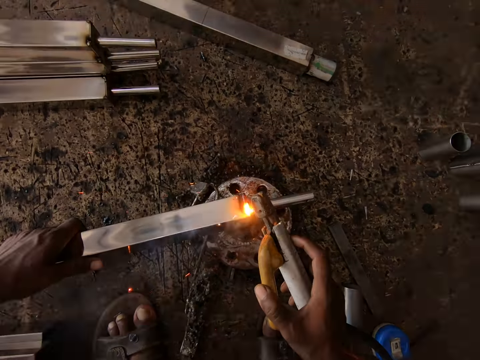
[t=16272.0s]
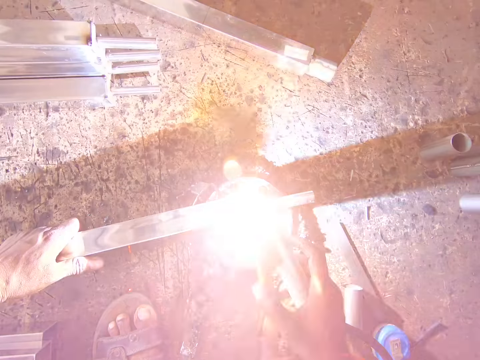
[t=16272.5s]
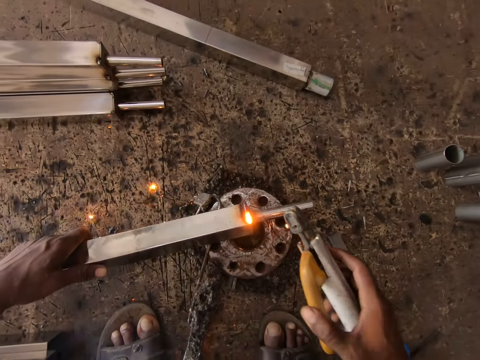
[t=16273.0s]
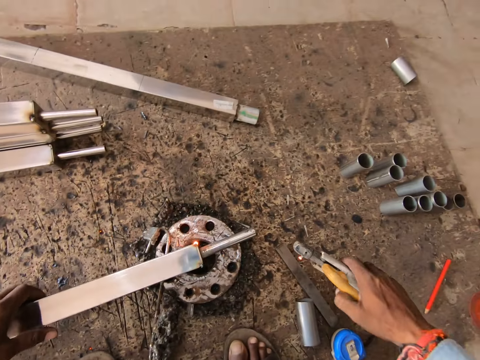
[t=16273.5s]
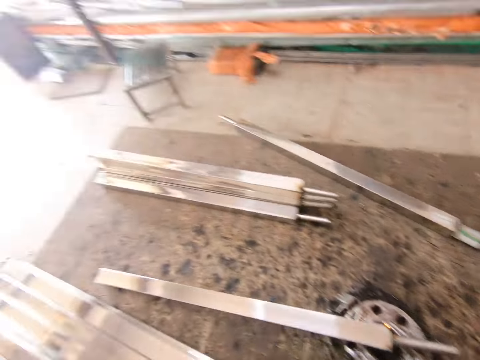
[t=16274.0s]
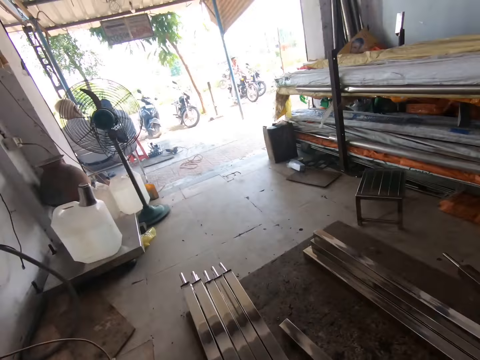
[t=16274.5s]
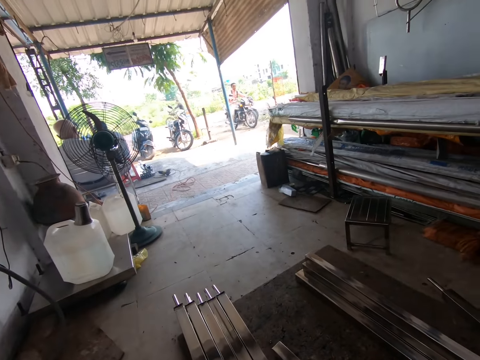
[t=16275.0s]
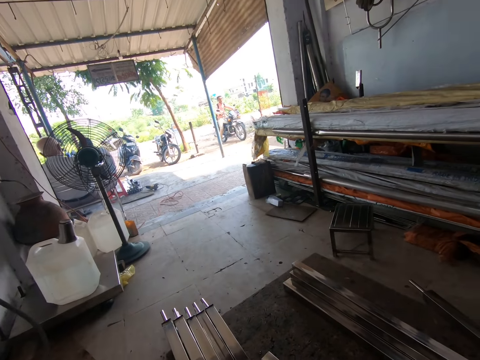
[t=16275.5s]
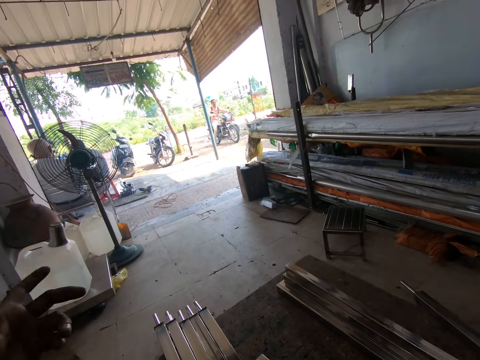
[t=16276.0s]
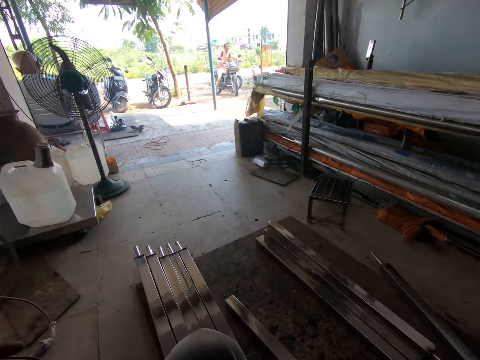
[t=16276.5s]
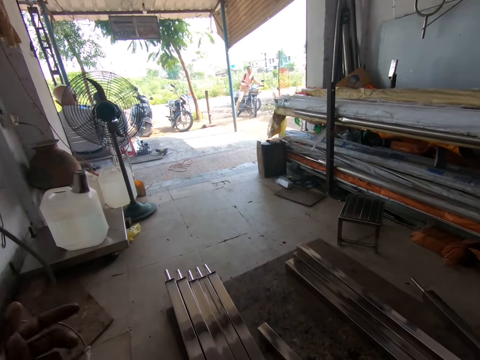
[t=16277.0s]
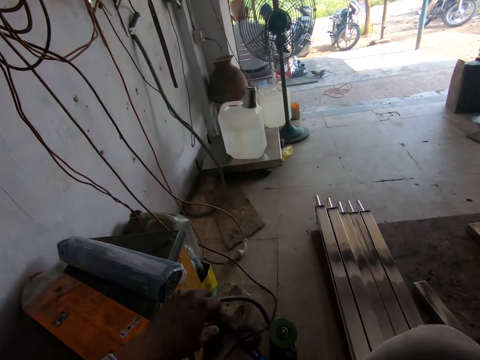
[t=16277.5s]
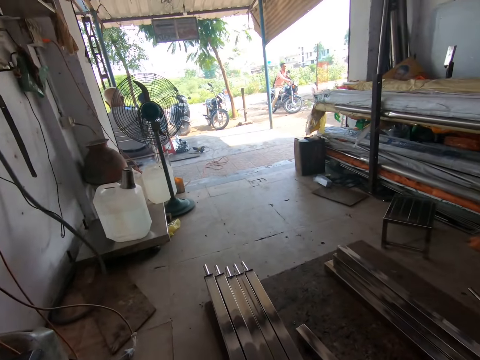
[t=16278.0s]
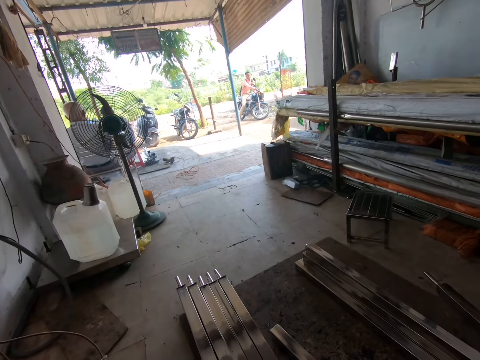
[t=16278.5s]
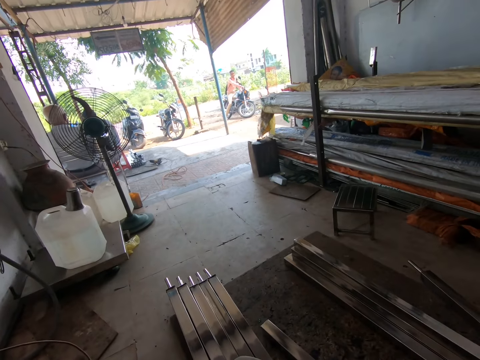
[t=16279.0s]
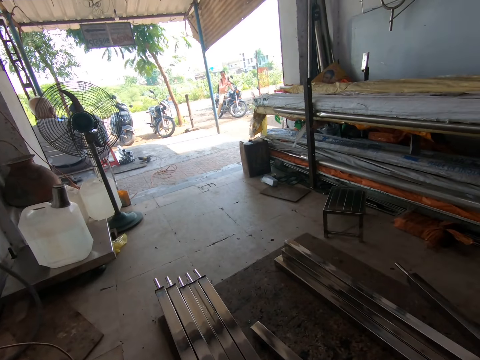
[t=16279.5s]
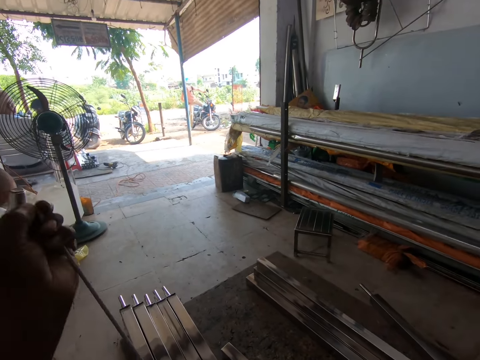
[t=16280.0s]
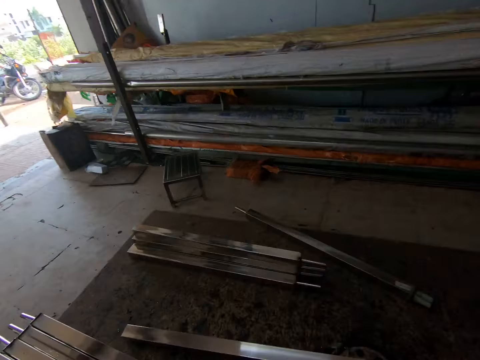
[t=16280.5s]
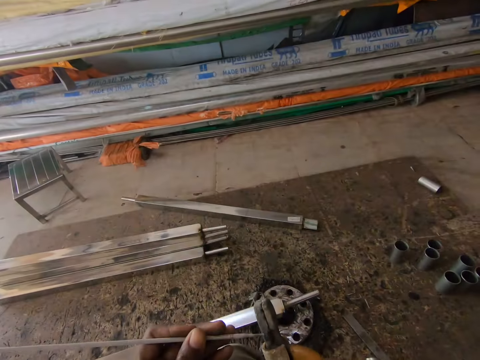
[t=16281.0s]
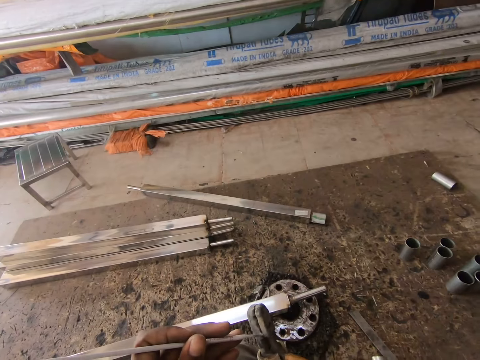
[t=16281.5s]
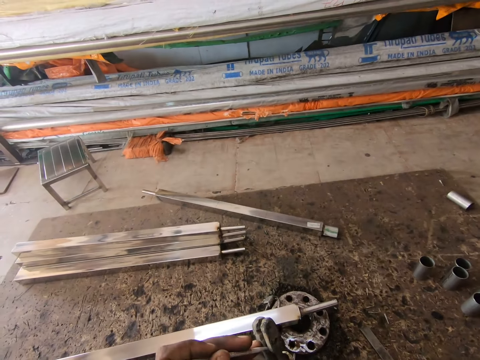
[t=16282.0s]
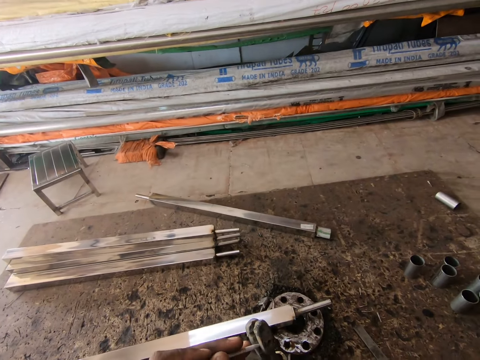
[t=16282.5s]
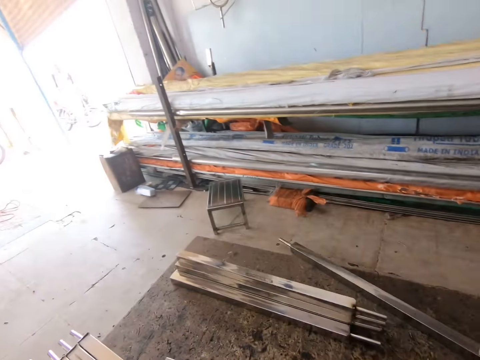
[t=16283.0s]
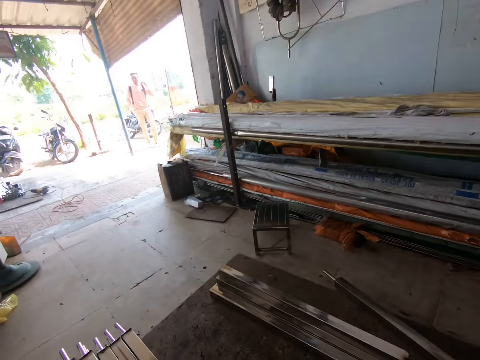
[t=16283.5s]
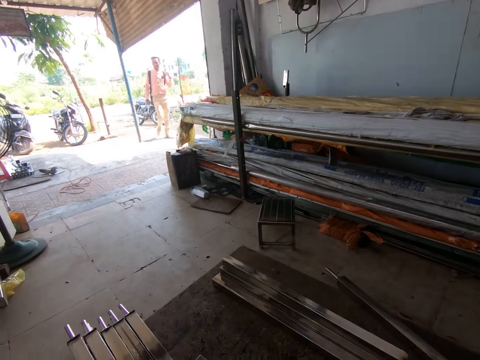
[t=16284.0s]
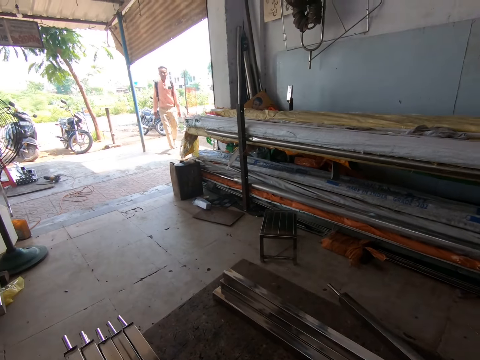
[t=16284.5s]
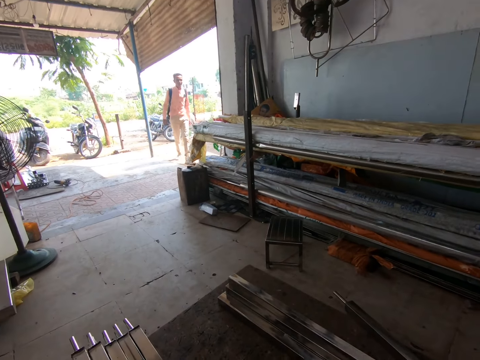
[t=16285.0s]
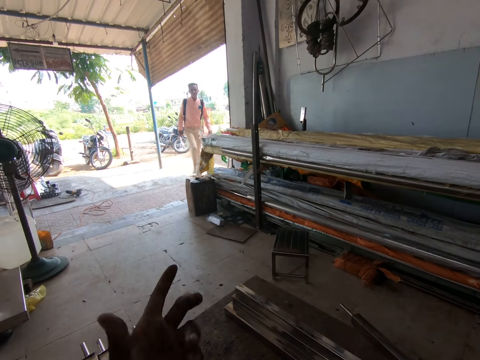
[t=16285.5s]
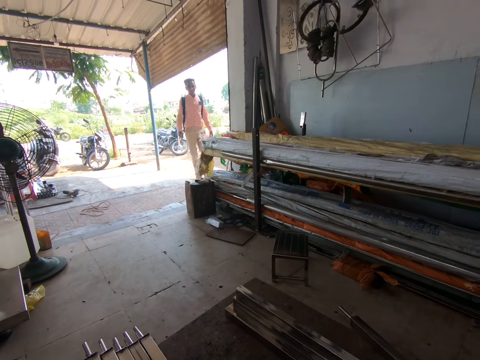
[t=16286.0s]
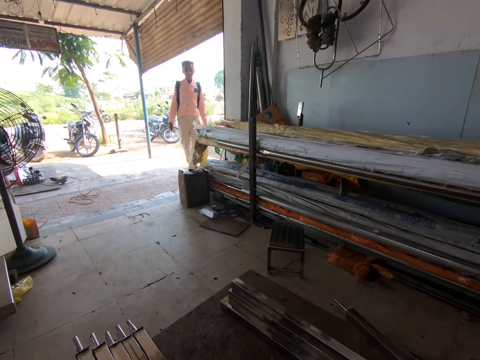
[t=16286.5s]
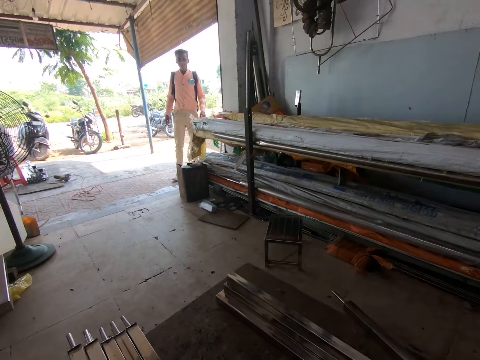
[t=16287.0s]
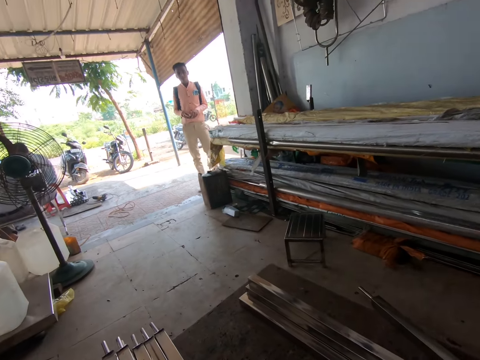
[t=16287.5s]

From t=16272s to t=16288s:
The camera wearer turns the iron bar with his left hand. He throws the electrode on the wooden board with the welding gun in his right hand. He puts a welding machine on the floor. He looks outside. He picks up an electrode from a pack of electrodes on a worktop with his left hand. He puts the electrode in the welding gun in his right hand with his left hand. He interacts with a man. The man converses with the camera wearer.

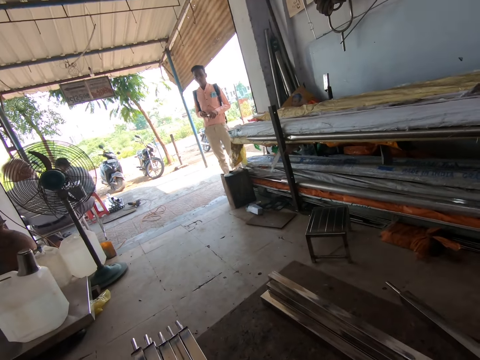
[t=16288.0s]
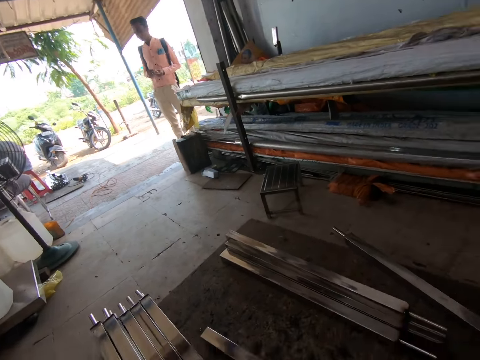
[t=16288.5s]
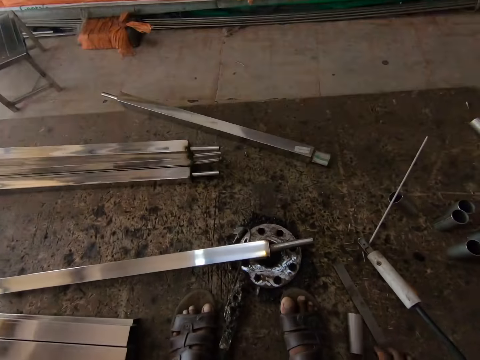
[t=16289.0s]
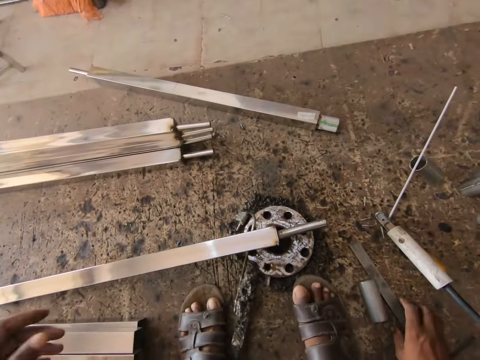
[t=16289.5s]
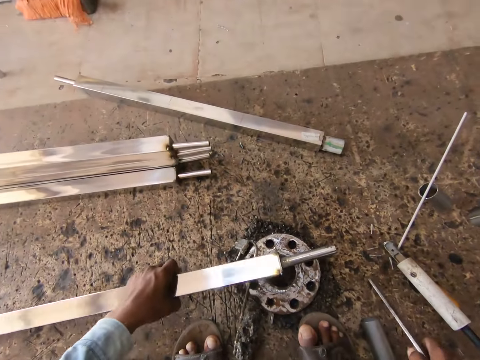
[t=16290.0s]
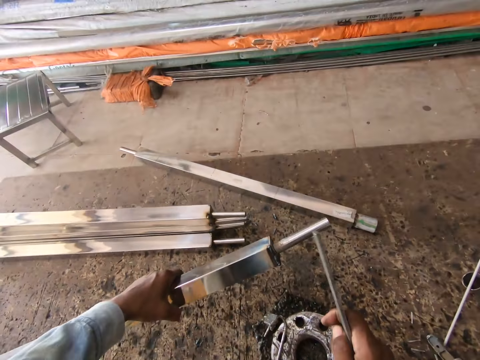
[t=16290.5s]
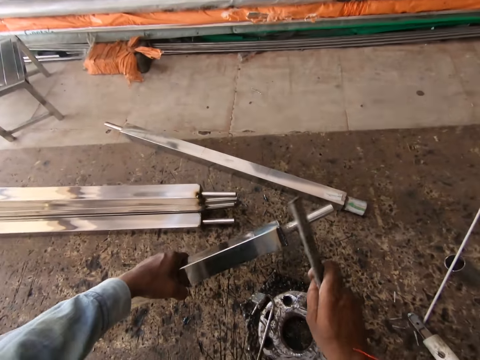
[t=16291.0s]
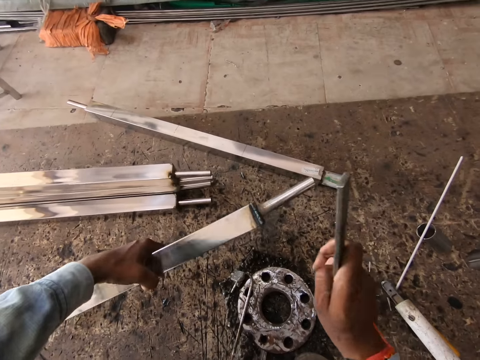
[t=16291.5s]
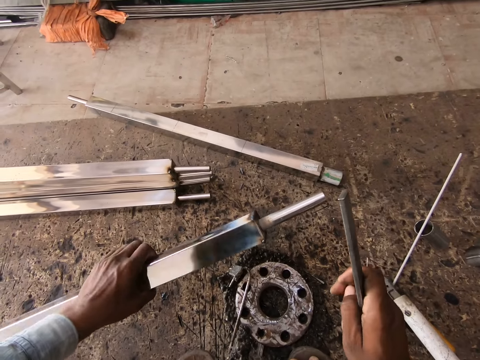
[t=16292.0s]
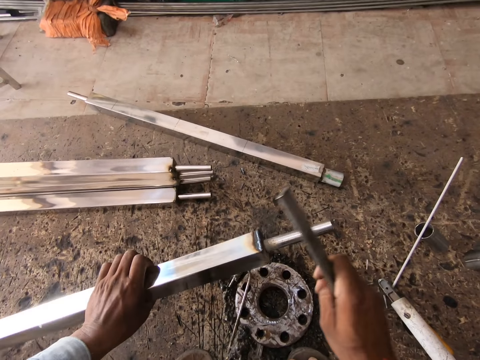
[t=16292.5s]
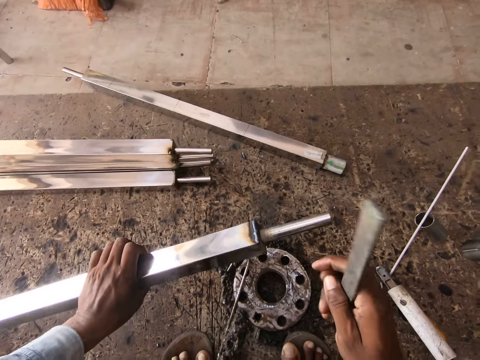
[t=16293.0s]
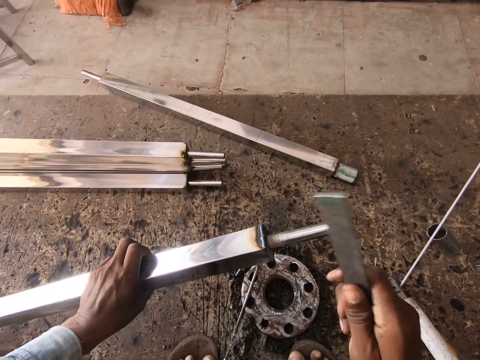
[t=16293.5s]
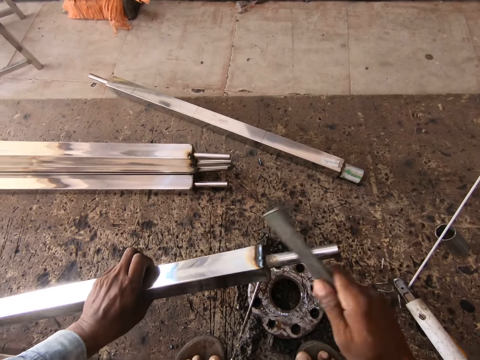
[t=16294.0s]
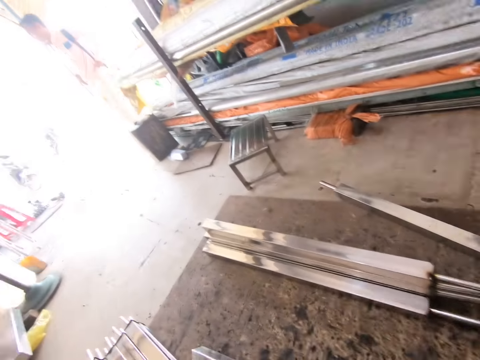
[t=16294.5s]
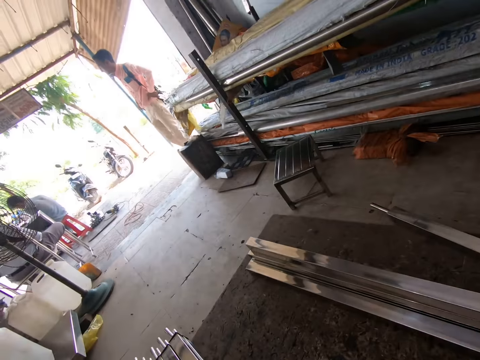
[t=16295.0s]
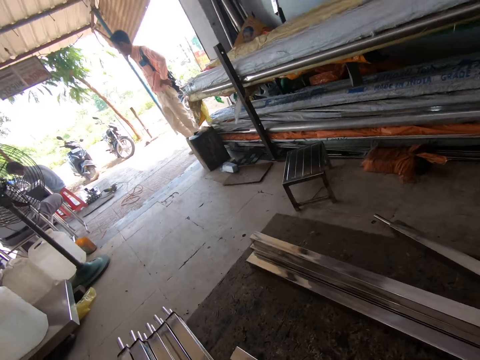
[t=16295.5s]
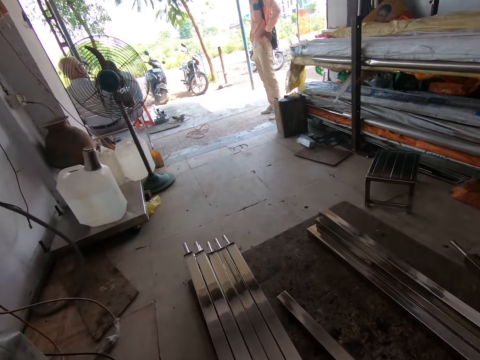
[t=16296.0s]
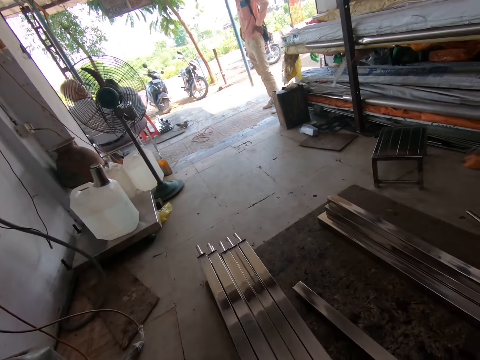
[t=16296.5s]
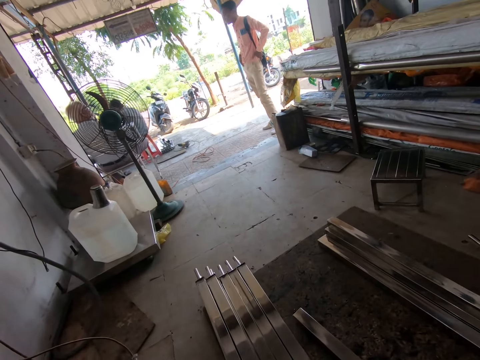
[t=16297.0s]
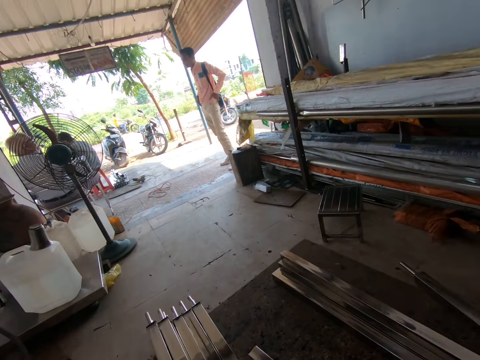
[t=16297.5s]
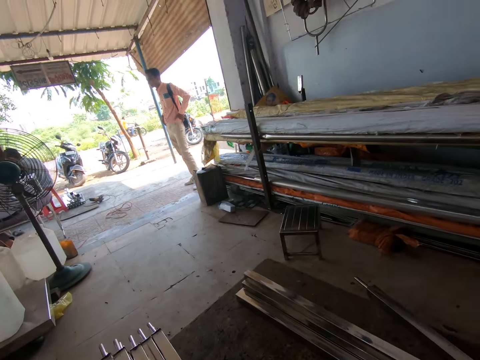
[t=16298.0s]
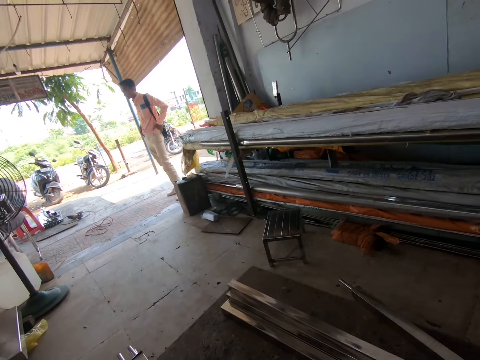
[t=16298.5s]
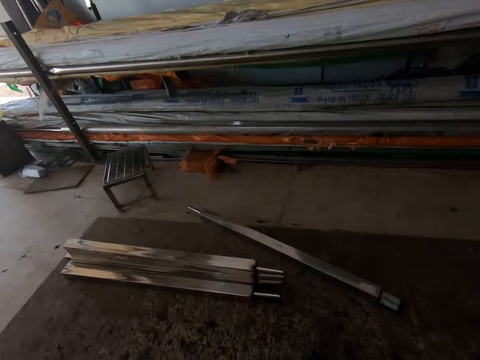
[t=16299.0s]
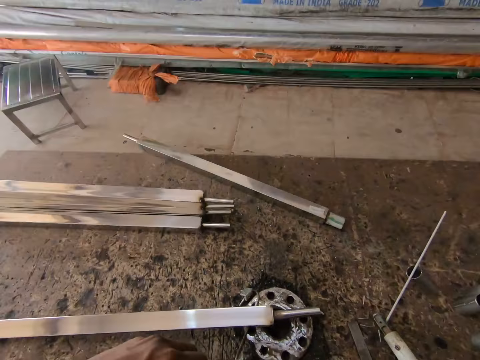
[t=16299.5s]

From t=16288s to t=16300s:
The camera wearer picks the iron from the wooden board with his right hand. He picks the iron bar from the iron wedge with his left hand. He holds a welded metal. He hits the iron bar in his left hand with the iron in his right hand. He looks at welded metals.
